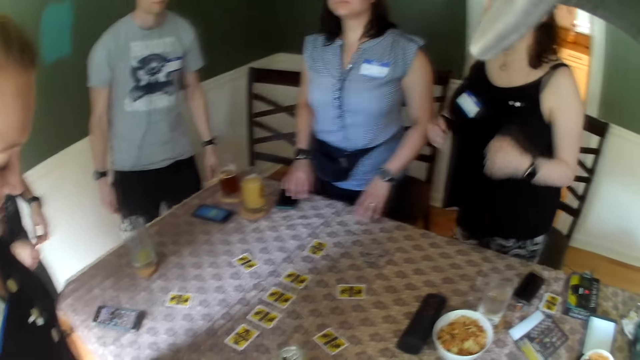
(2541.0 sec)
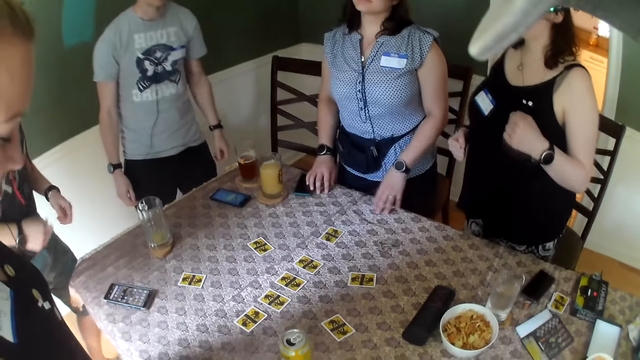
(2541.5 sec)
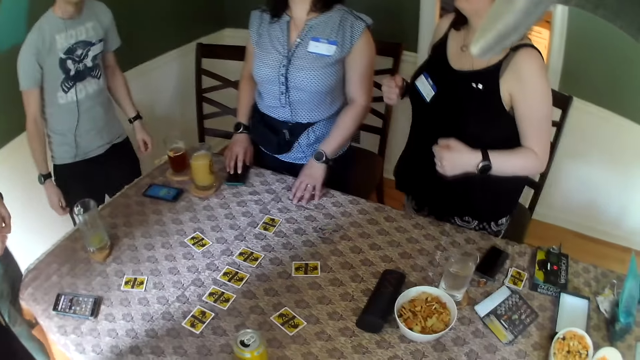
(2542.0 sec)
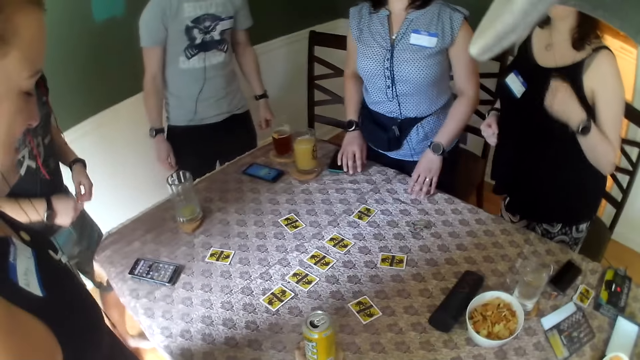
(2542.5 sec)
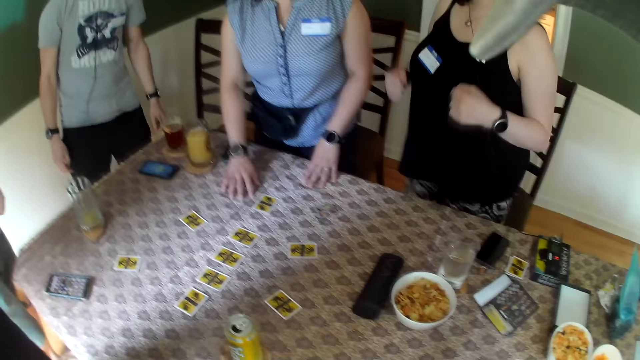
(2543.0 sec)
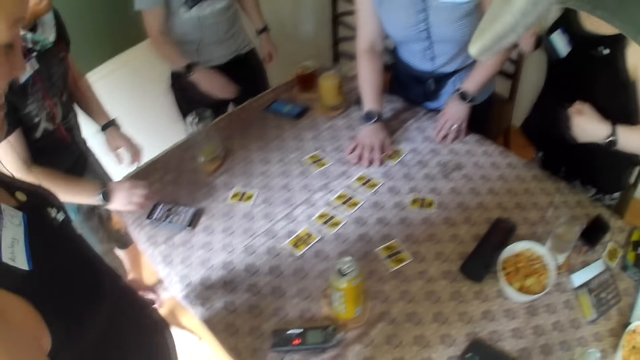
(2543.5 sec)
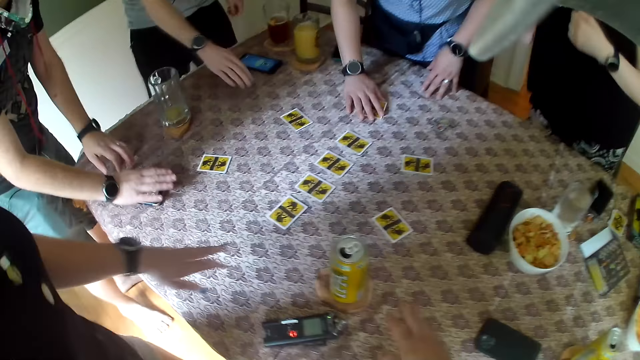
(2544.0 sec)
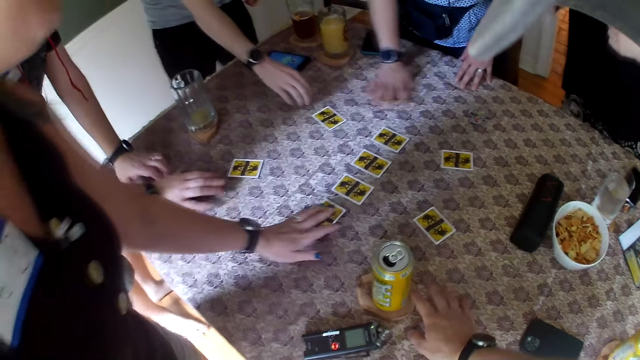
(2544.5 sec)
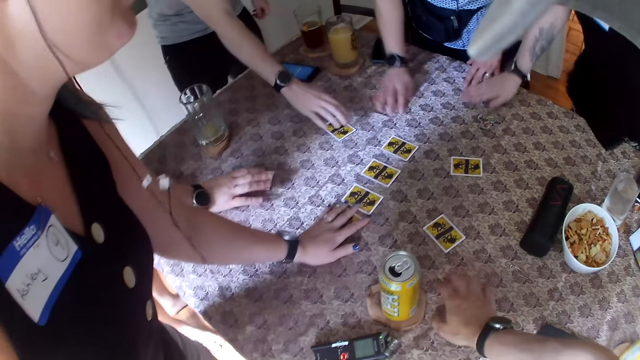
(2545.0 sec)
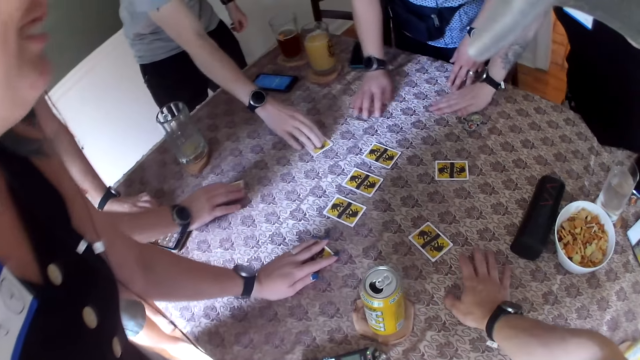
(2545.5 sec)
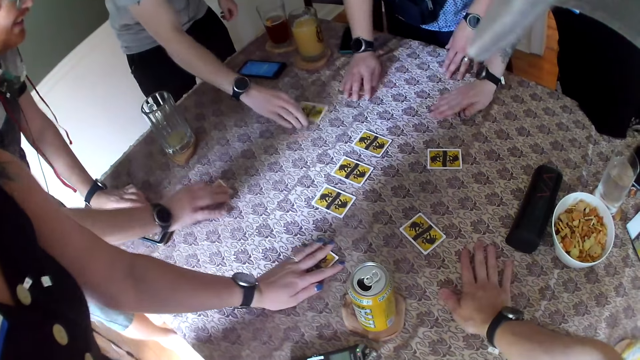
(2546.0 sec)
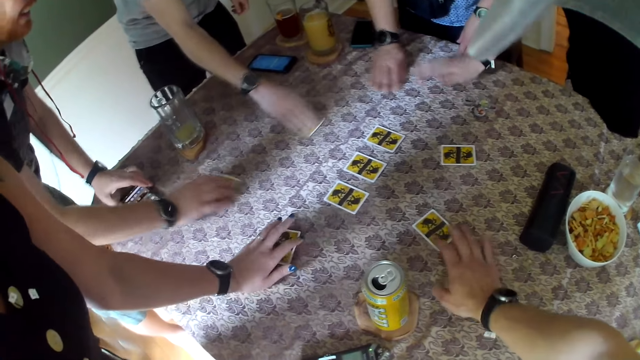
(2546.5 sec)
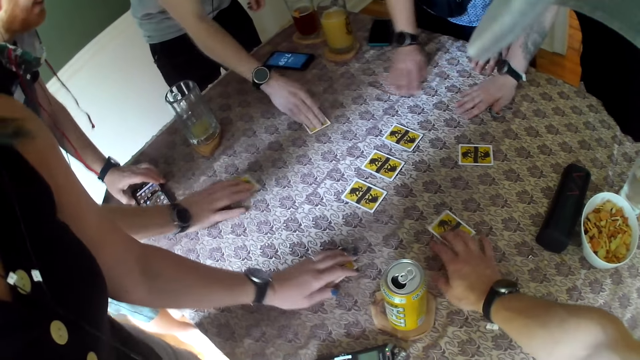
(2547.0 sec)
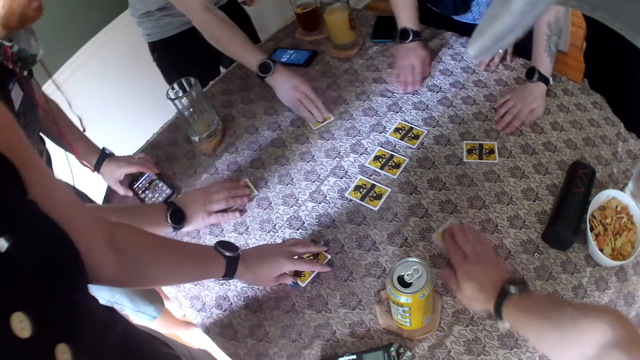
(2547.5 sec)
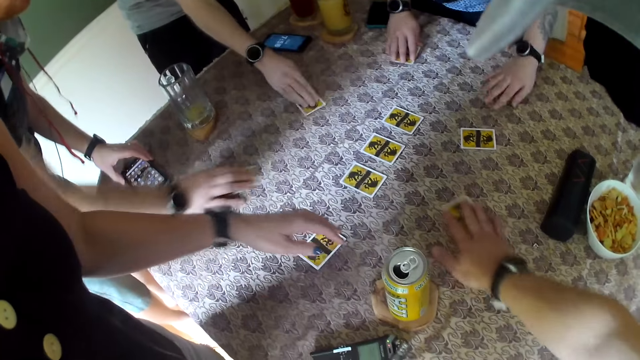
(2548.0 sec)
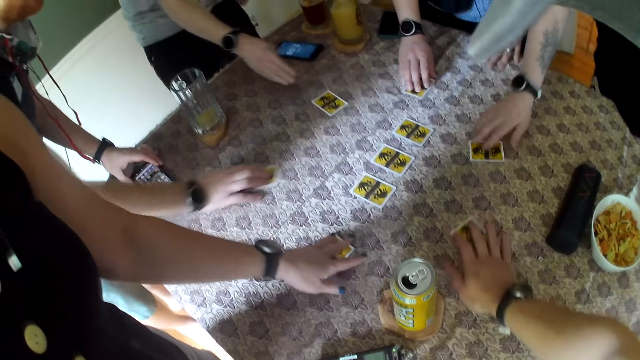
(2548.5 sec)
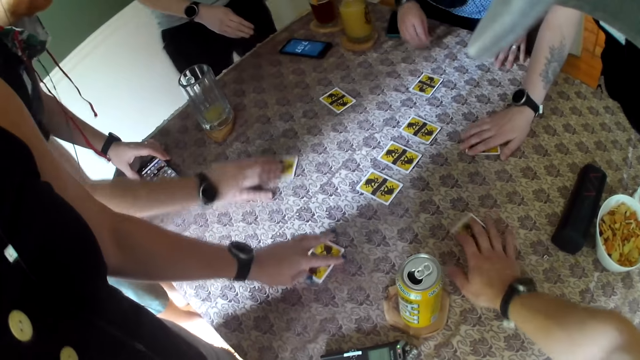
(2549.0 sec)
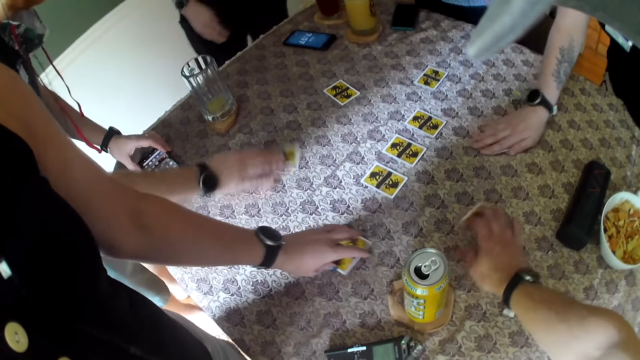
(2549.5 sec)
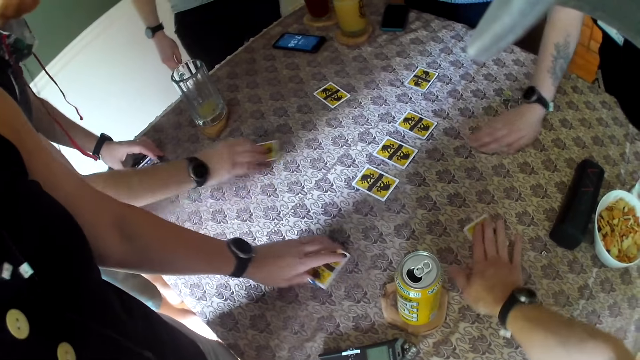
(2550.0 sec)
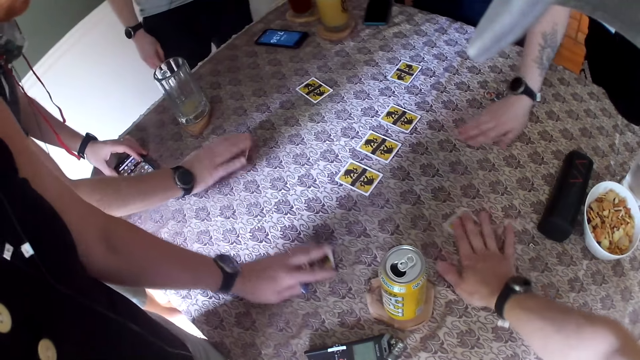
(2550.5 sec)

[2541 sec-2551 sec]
The woman places her right hand on a card on the table. The man places his right hand on the phone on the table. The woman moves a card on the table in a circular motion with her right hand. Another woman moves a card on the table in a circular motion with her right hand. The other woman places her right hand on a card on the table. The first man places his right hand on a card on the table. Another man places his right hand on a card on the table. The other woman moves the card on the table in a circular motion with her right hand. The first man moves the card on the table in a circular motion with his right hand. The other man moves the card on the table in a circular motion with his right hand. The camera wearer places his right hand on a card on the table. He moves a card on the table in a circular motion with his right hand. The other man removes his right hand from the card on the table. The first woman removes her right hand from the card on the table.

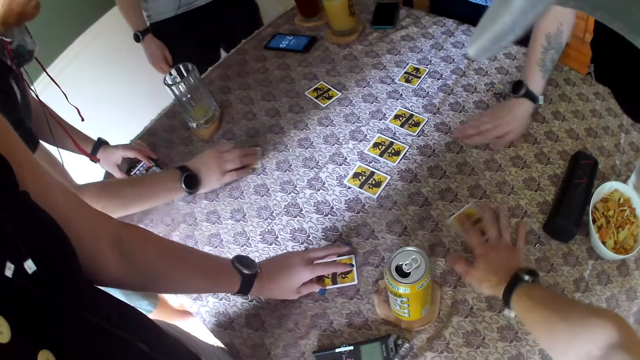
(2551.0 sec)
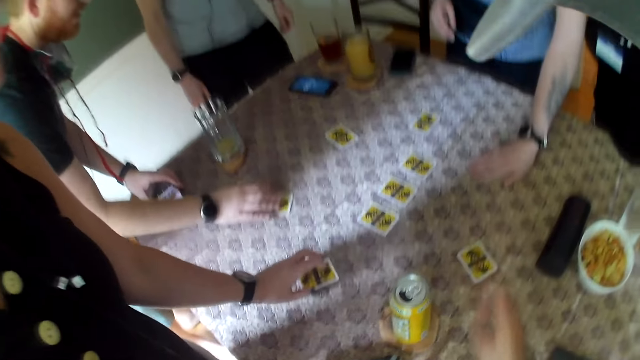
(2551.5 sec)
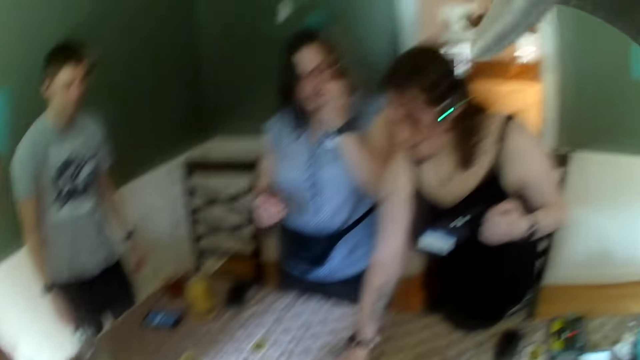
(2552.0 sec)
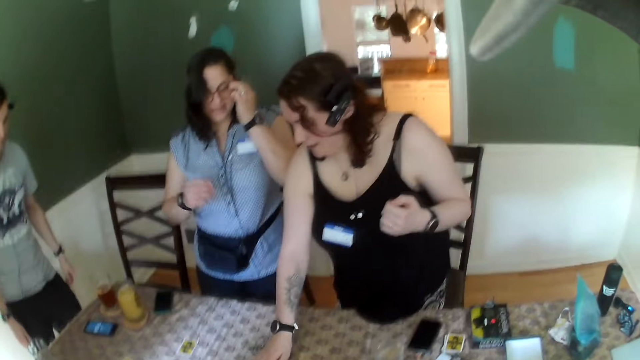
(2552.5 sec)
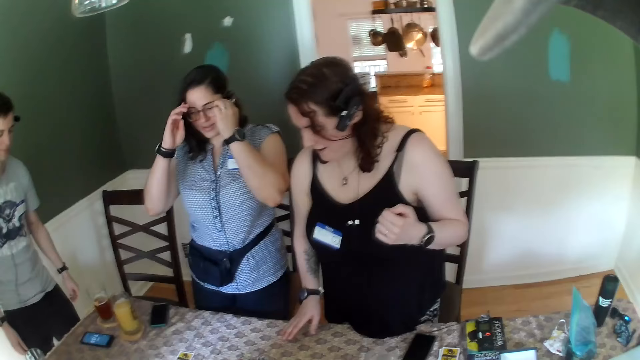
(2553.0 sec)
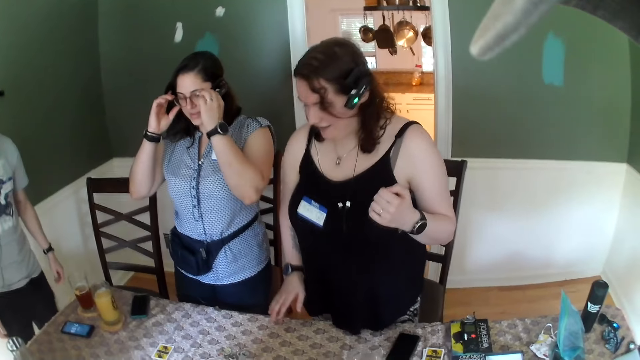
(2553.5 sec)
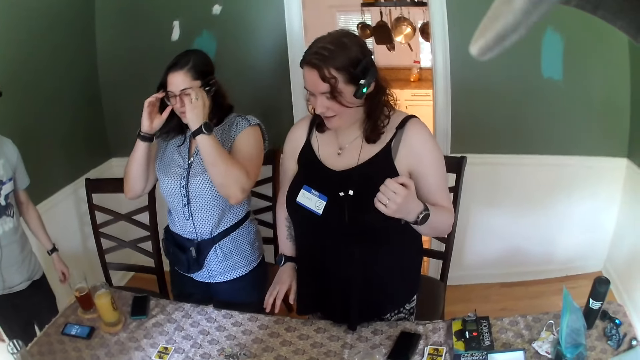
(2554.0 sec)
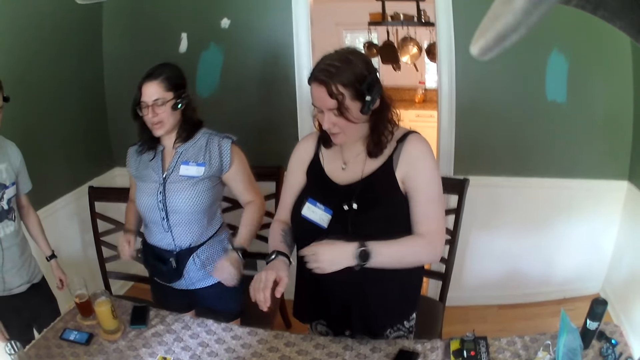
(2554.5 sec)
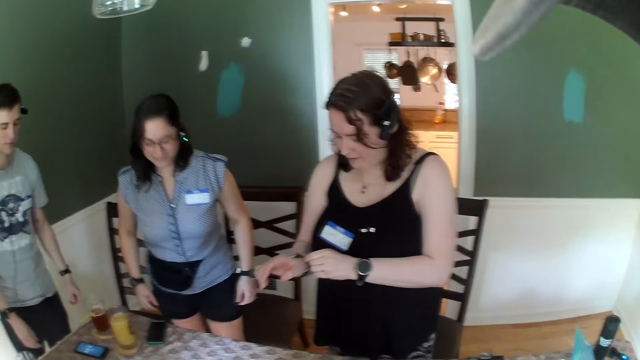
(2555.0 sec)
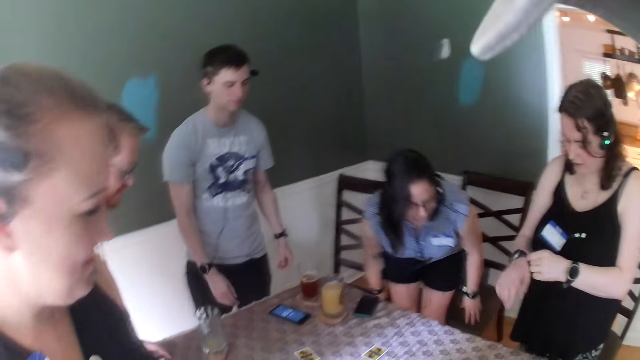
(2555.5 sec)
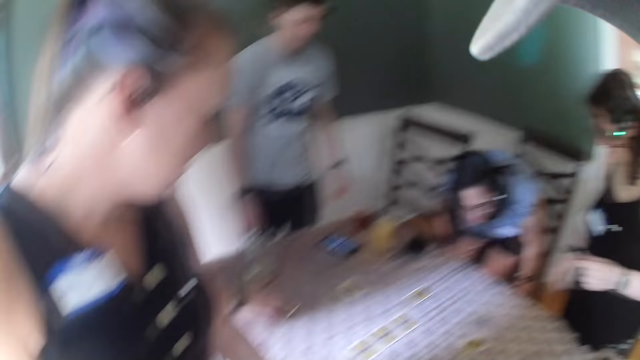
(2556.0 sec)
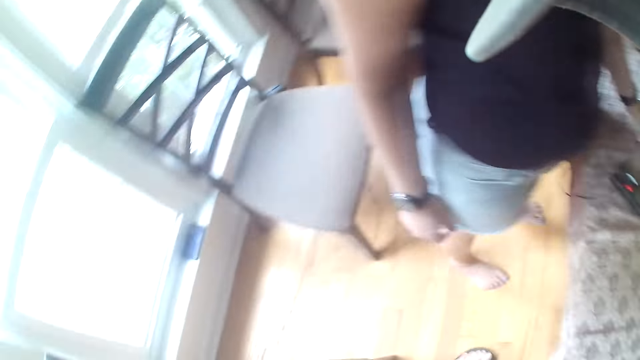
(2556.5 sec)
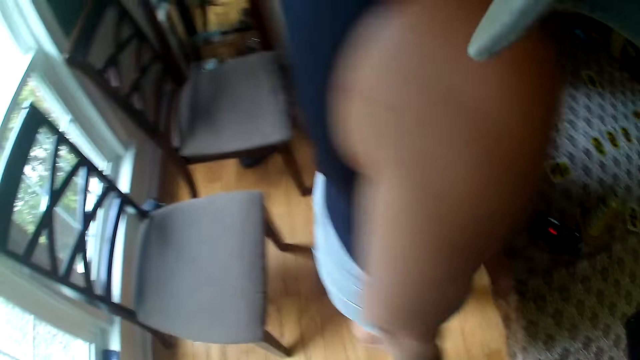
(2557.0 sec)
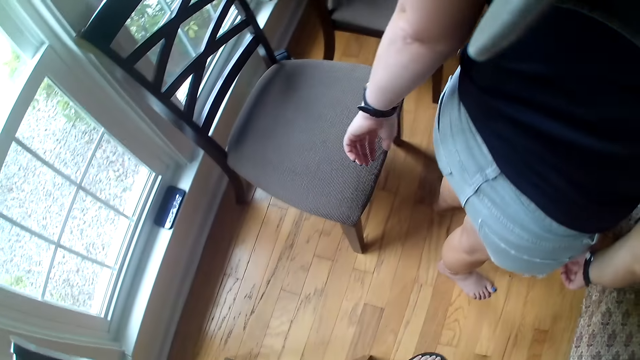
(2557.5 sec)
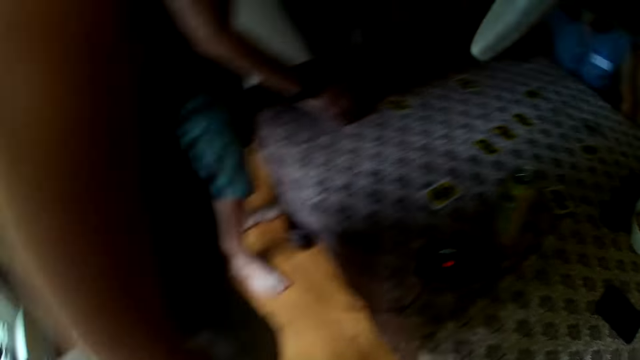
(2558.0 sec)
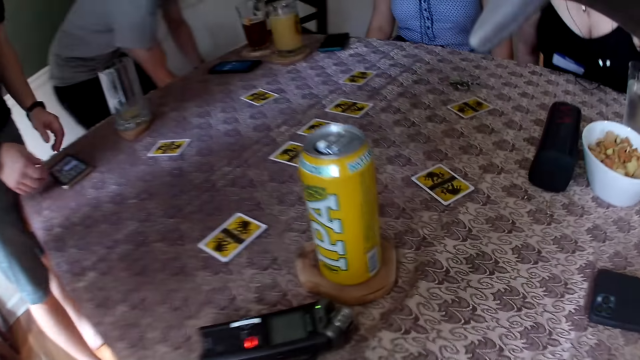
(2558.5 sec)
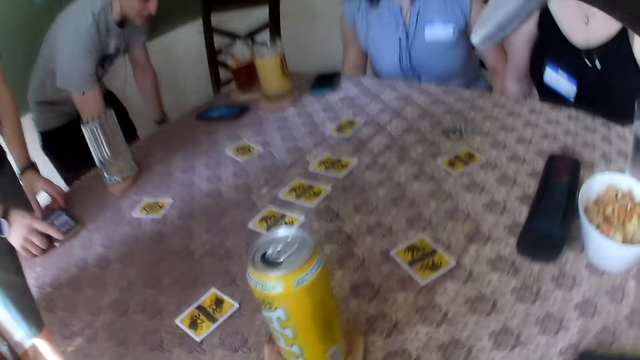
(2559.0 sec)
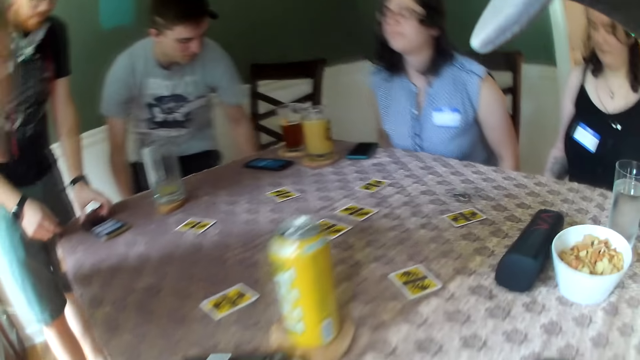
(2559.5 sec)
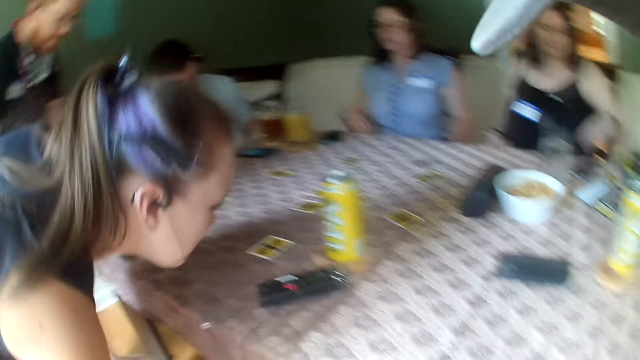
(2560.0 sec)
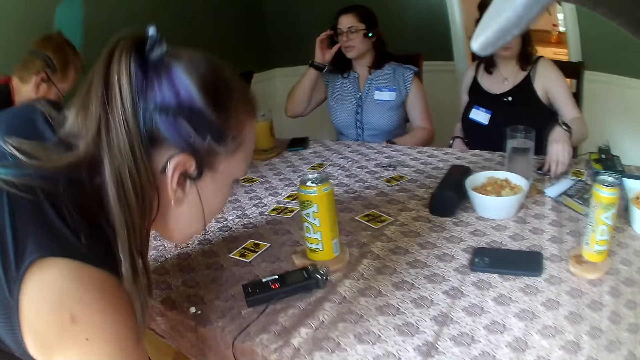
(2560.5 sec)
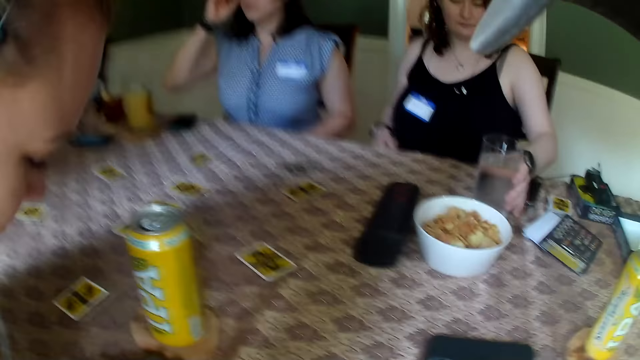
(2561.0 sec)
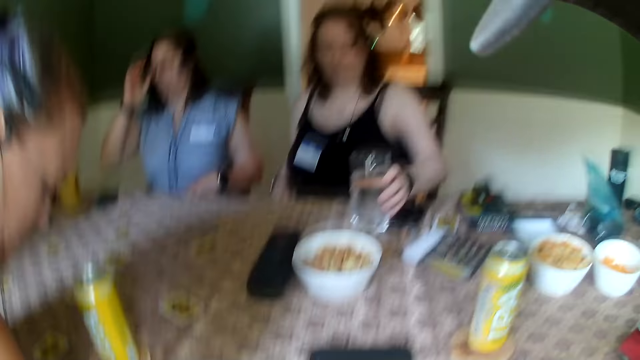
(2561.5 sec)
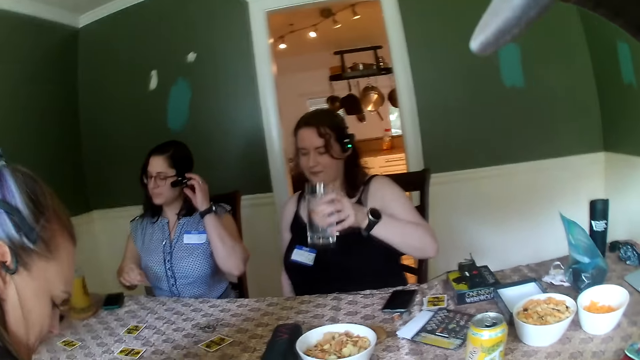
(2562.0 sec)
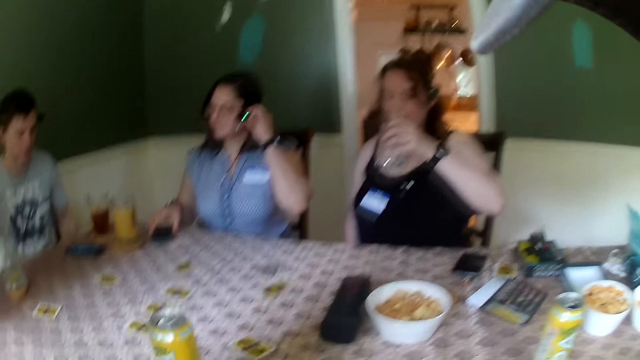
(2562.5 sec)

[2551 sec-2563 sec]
The camera wearer removes his right hand from the card on the table. A third woman removes her right hand from the card on the table. The first woman speaks to the group of people and sits on a chair. The other man adjusts a chair with both hands and sits on the chair. The camera wearer speaks to the group of people. The third woman takes a glass of water from the table with her left hand.
